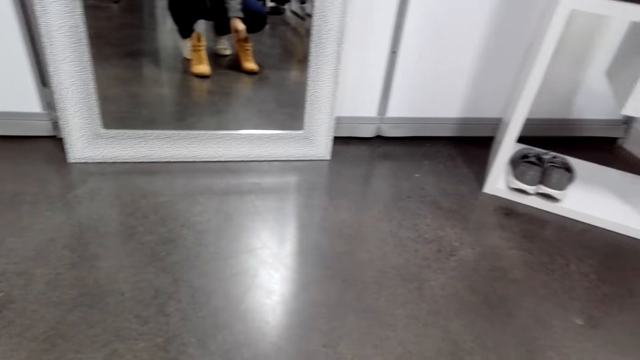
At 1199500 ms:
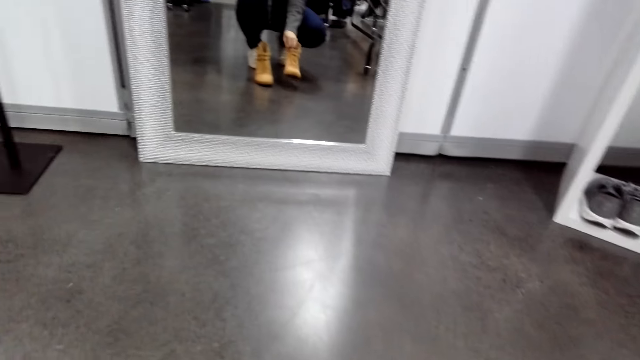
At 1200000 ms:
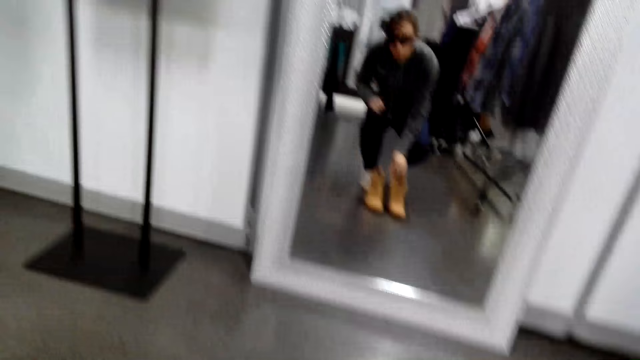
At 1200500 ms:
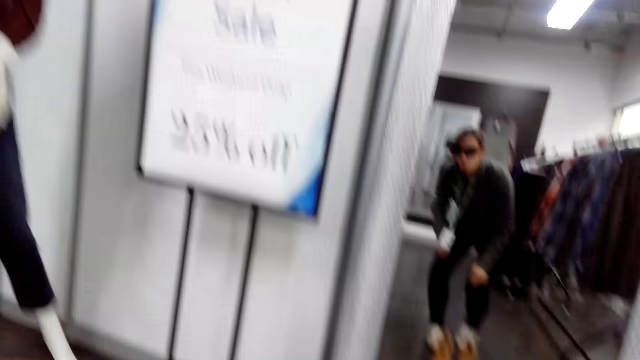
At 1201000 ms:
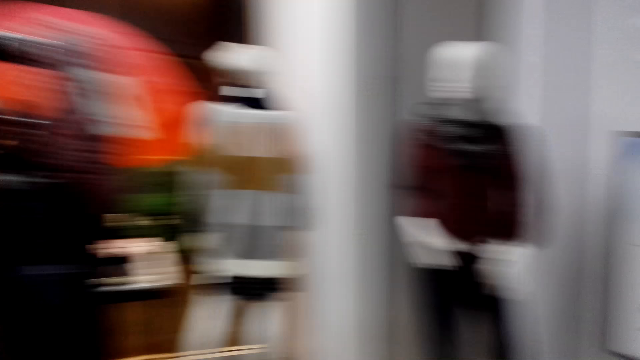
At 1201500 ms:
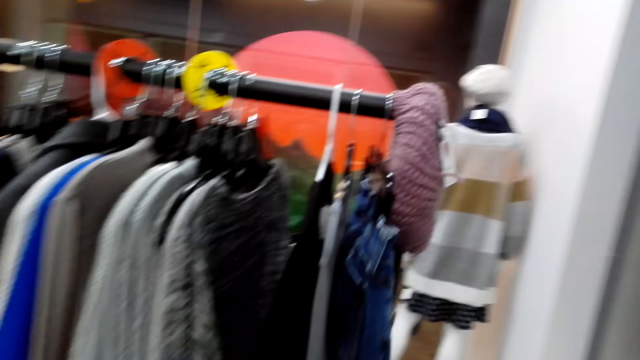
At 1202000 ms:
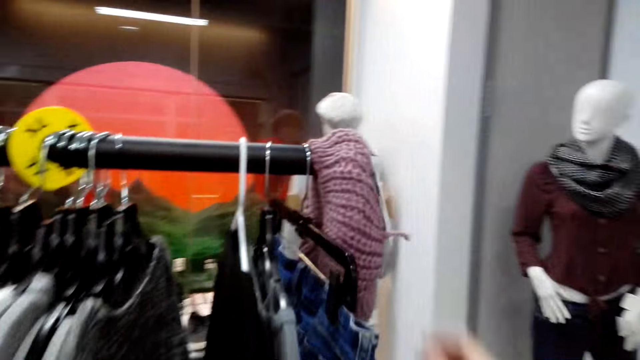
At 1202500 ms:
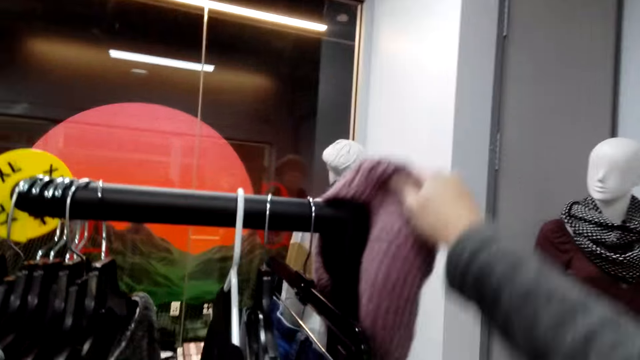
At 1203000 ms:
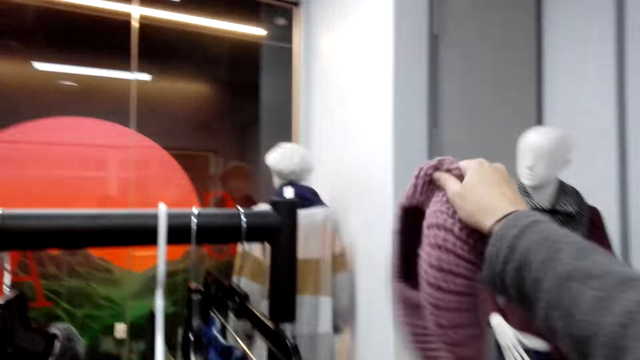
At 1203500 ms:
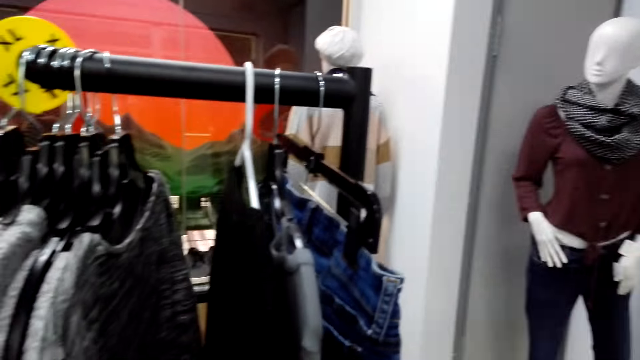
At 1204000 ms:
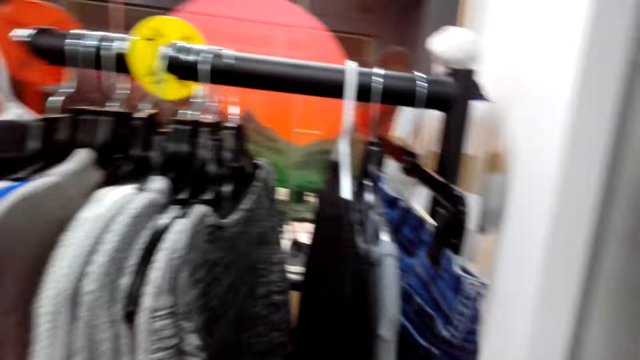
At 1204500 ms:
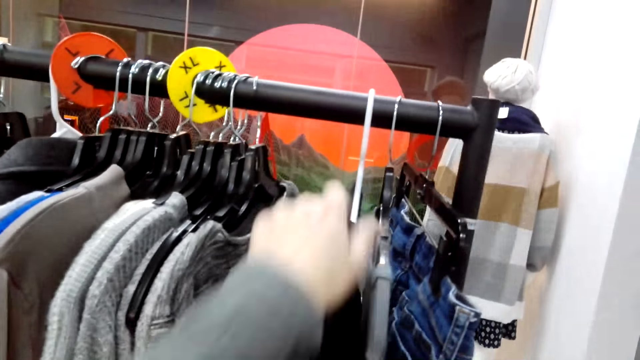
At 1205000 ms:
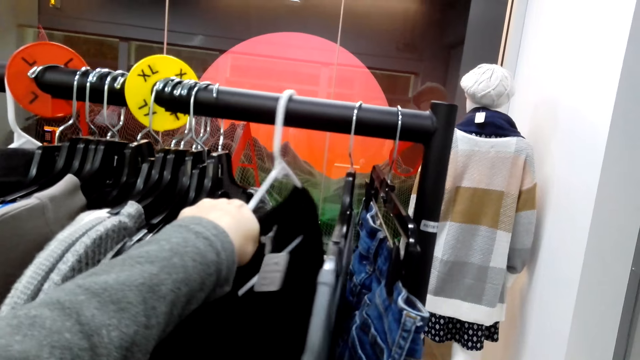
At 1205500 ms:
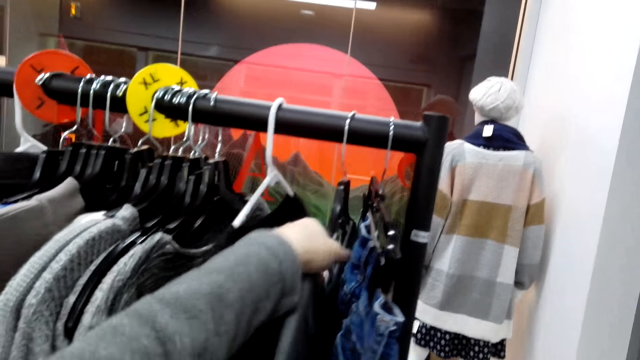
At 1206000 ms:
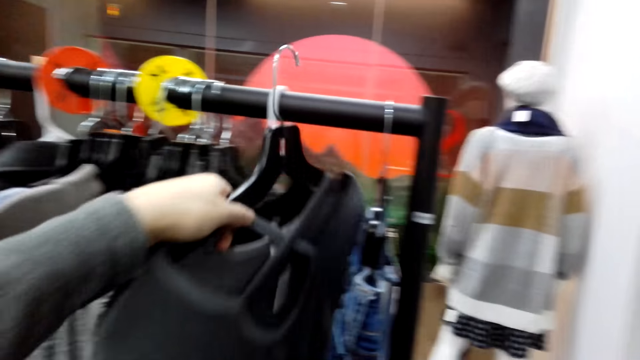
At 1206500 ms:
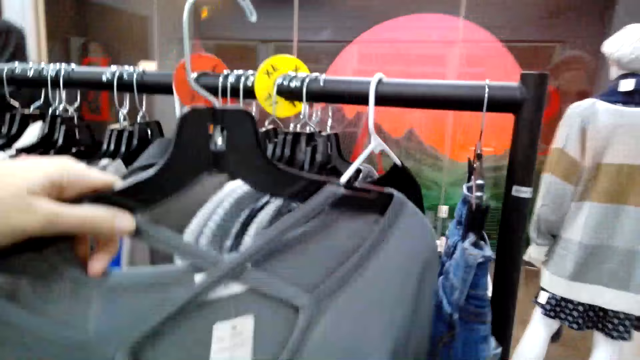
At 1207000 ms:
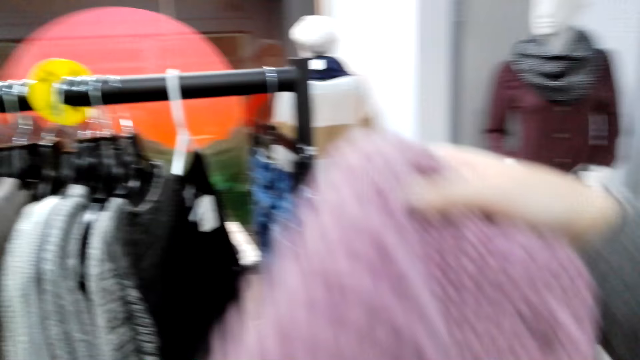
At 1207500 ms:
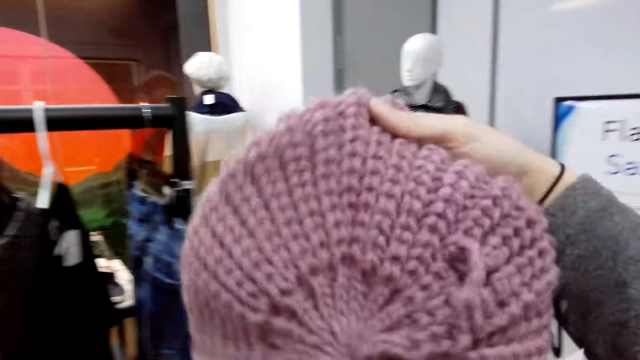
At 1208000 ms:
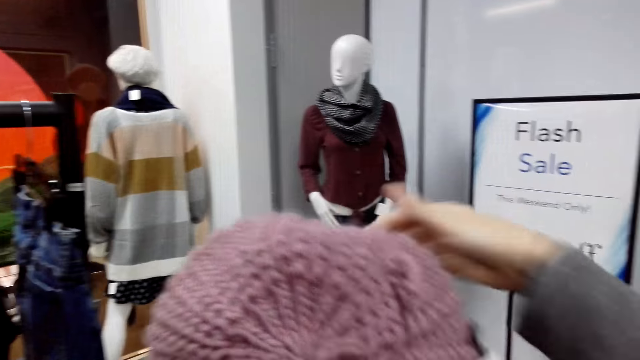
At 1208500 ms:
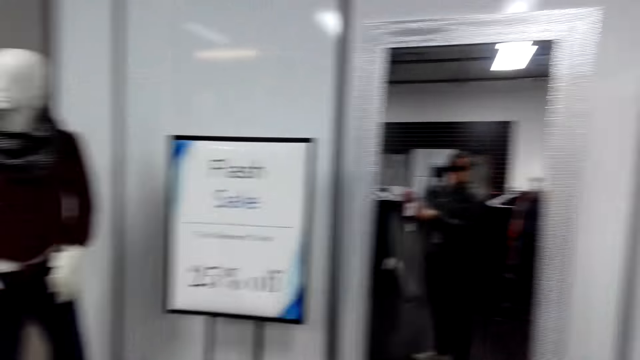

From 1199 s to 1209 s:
The camera wearer returns the shoe on the floor. They move the shoe closer to the other shoe. They pick the hat on the hanging rod. They move clothes on the hanging rod. They unhook a sweater top on the hanging rod.

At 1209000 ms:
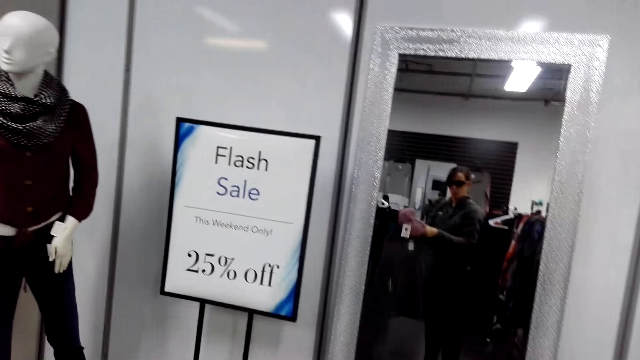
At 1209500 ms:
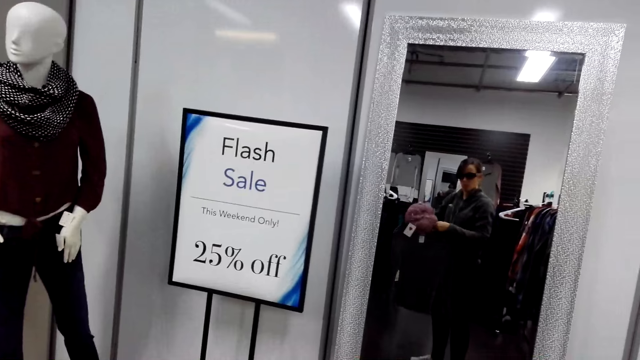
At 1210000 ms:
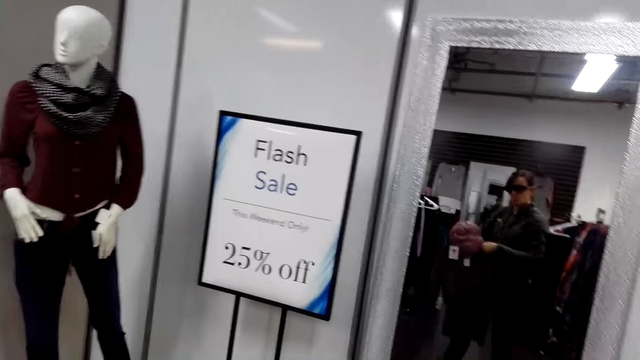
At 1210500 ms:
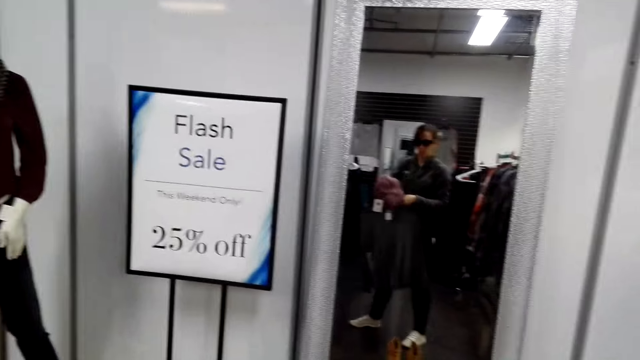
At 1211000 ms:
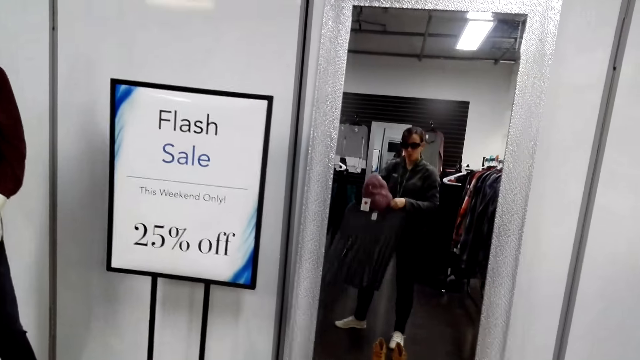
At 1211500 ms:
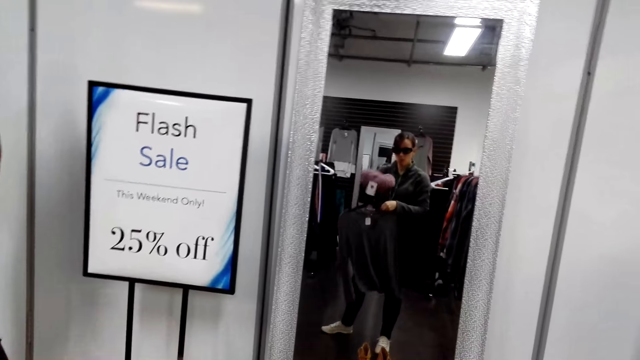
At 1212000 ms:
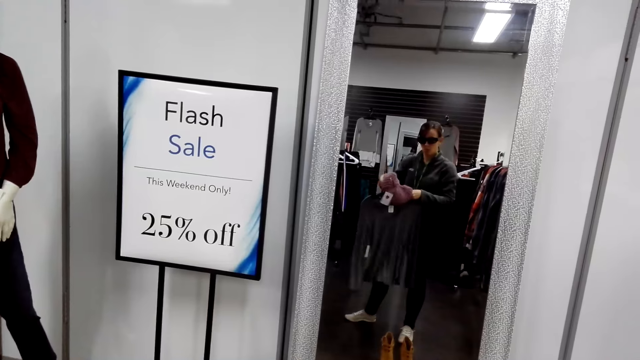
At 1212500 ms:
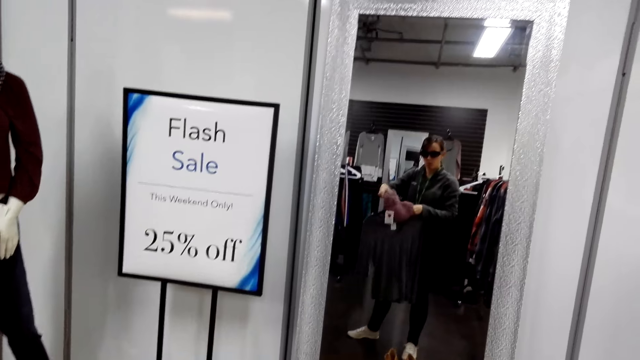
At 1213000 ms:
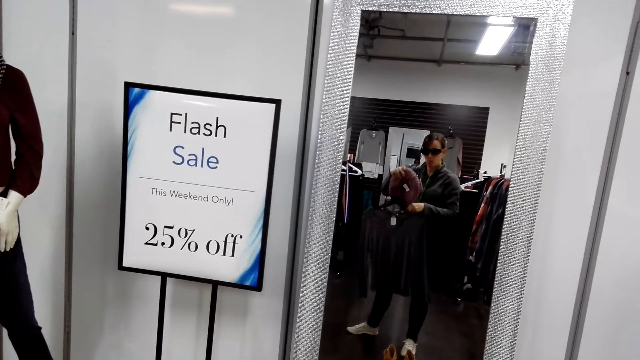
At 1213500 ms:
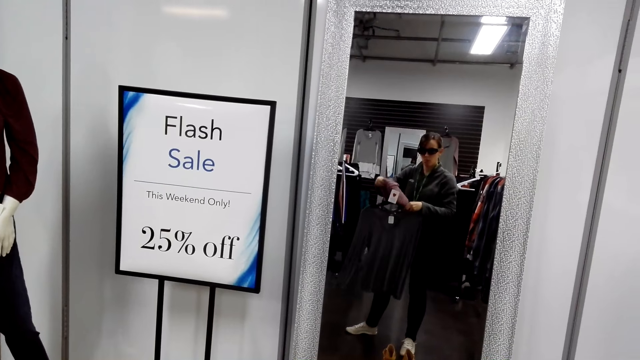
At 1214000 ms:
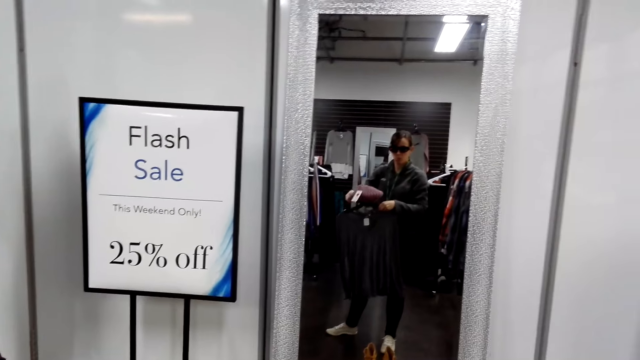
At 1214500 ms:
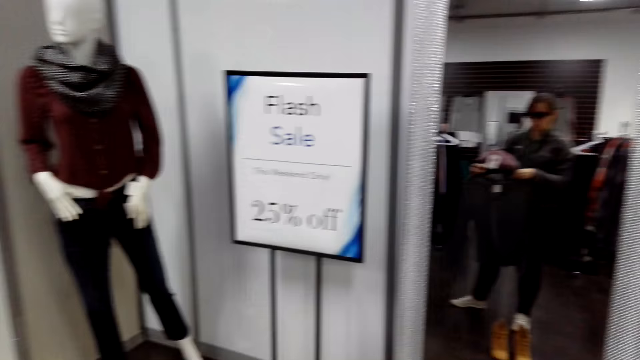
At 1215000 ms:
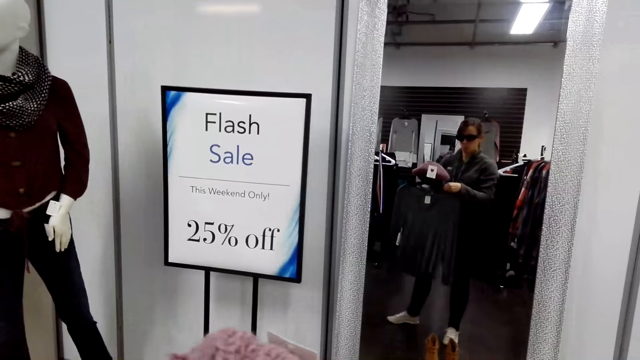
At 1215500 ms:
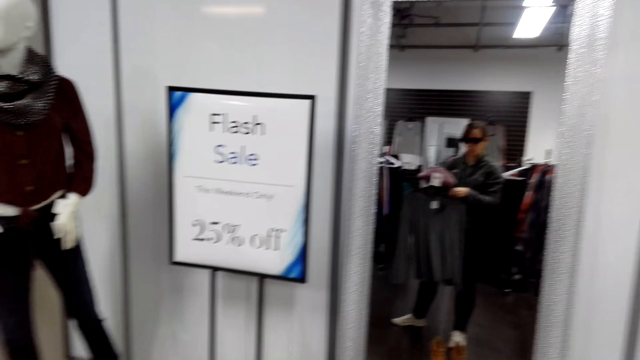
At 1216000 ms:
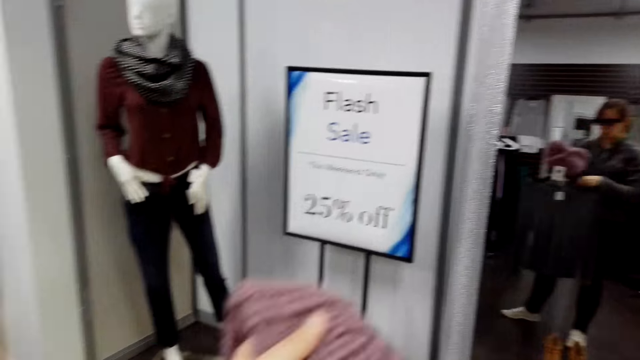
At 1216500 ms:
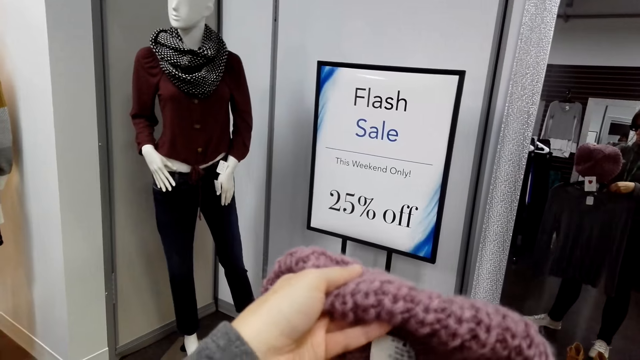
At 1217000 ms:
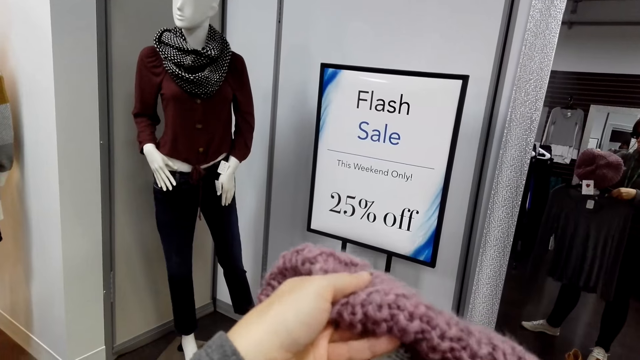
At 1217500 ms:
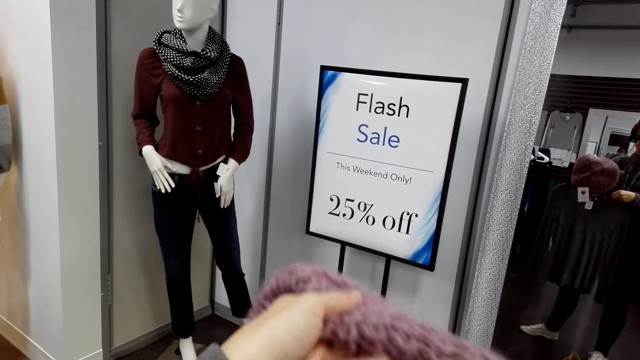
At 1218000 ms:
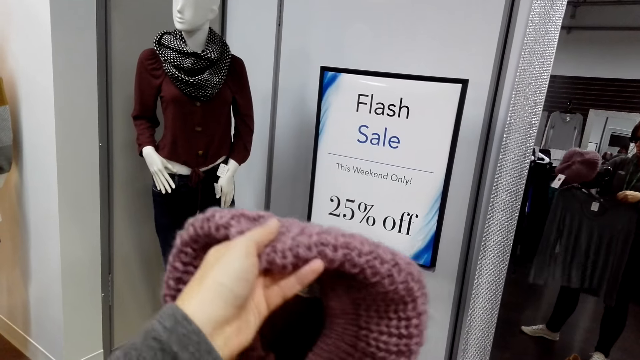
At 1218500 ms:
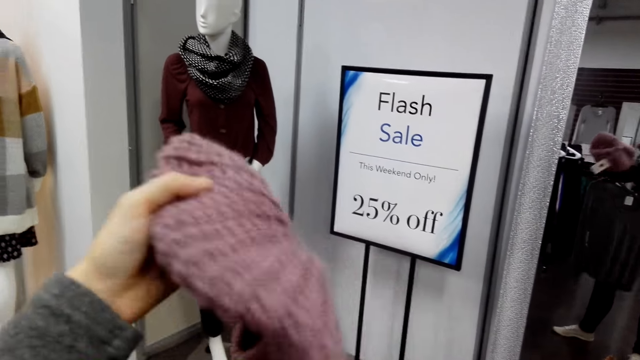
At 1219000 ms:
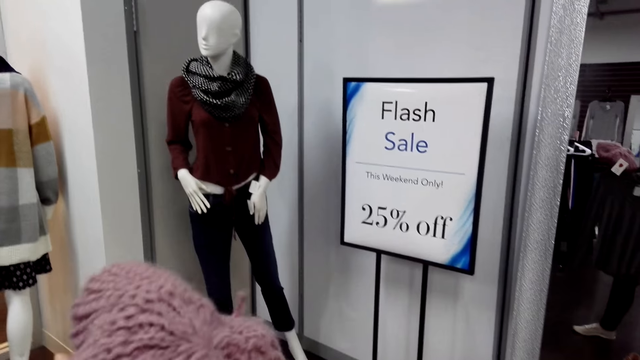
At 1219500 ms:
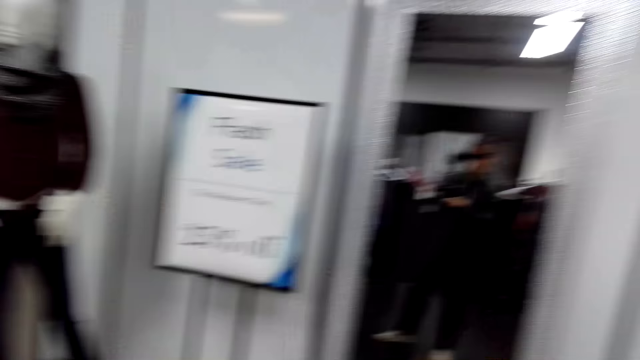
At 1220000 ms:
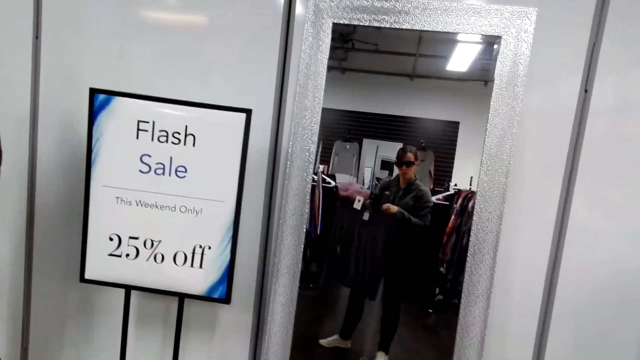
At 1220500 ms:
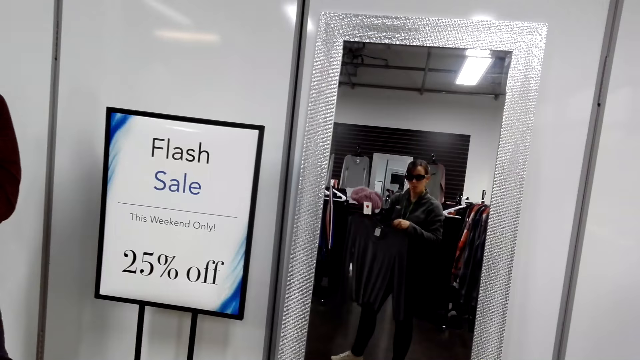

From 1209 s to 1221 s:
The camera wearer matches the hat with the sweater top. They match the hat with the sweater top again.
